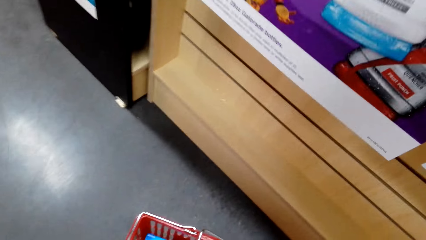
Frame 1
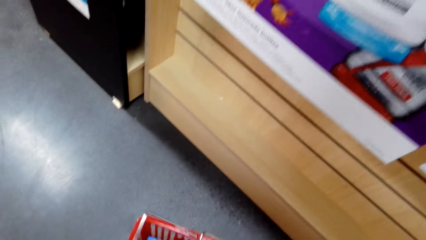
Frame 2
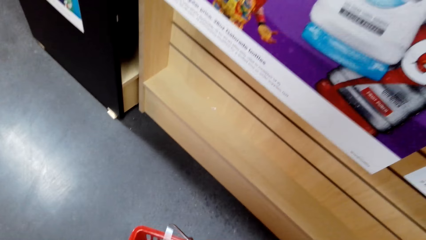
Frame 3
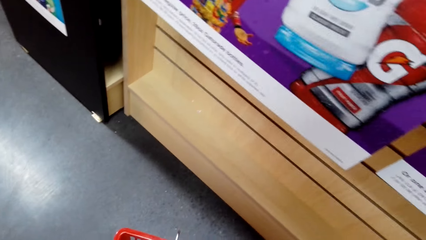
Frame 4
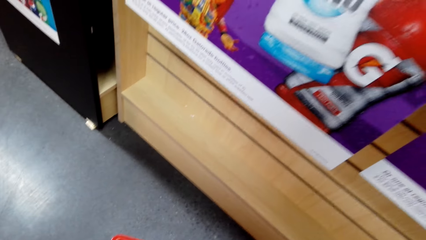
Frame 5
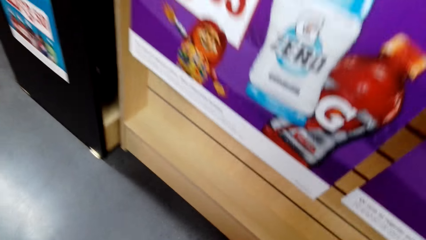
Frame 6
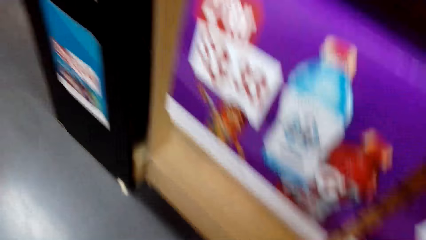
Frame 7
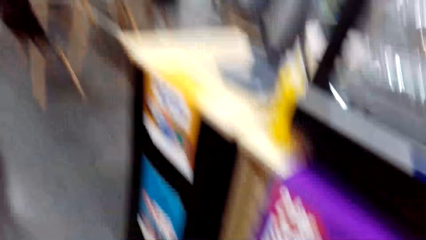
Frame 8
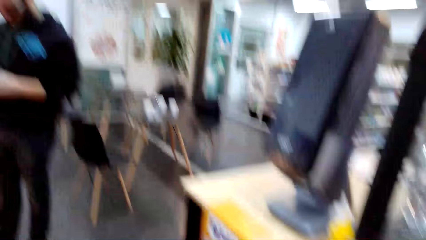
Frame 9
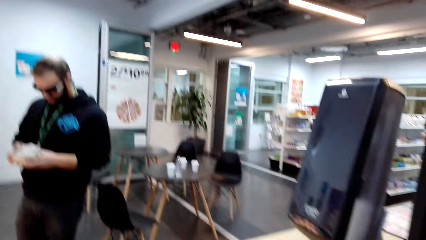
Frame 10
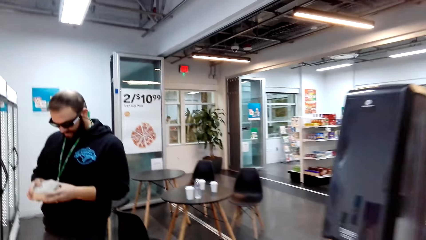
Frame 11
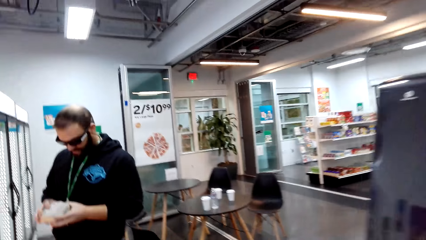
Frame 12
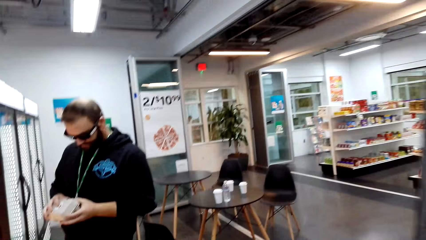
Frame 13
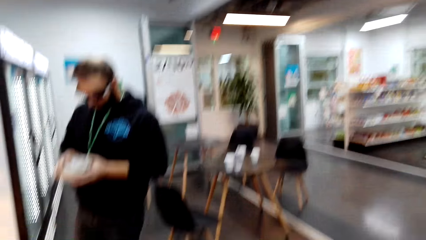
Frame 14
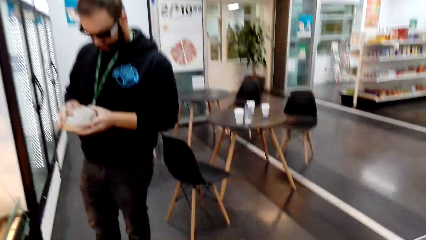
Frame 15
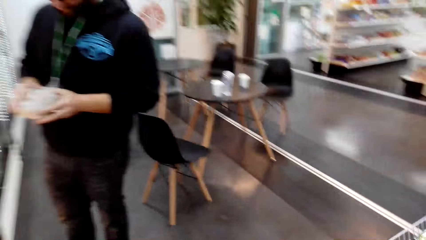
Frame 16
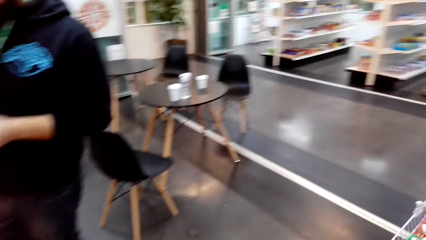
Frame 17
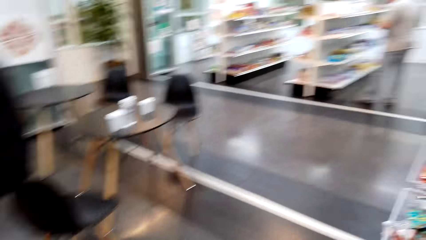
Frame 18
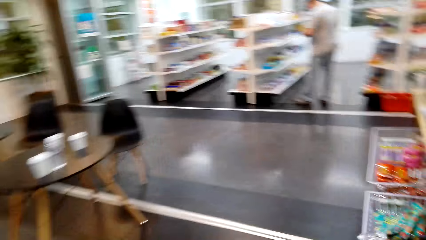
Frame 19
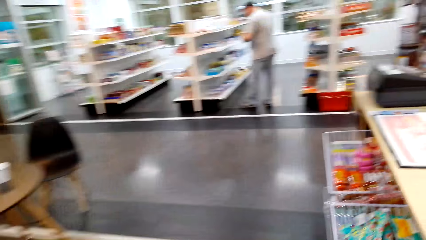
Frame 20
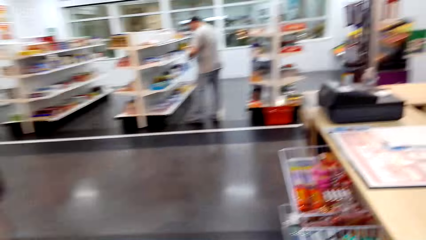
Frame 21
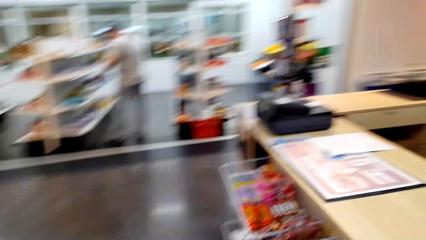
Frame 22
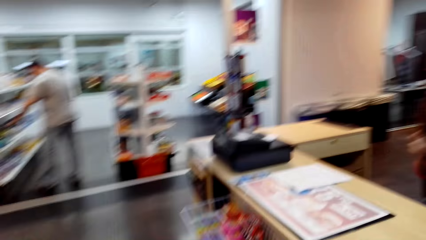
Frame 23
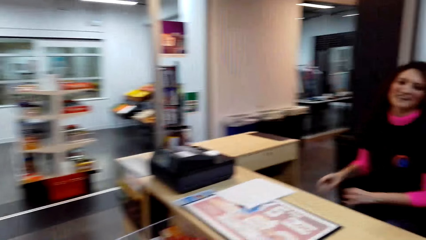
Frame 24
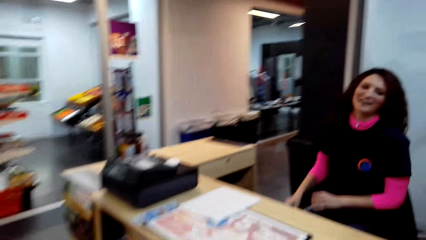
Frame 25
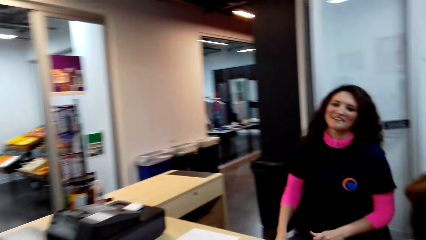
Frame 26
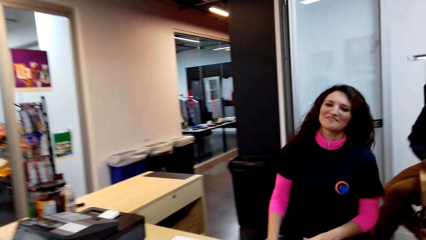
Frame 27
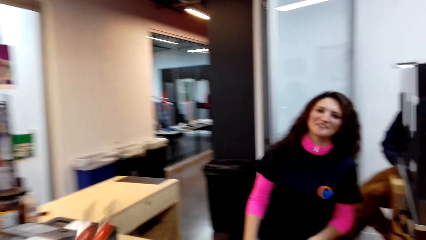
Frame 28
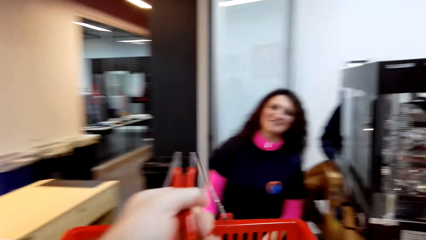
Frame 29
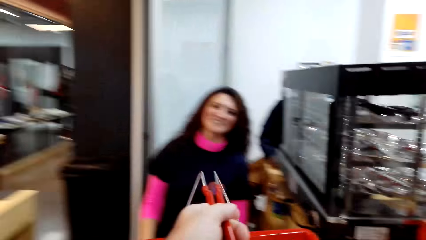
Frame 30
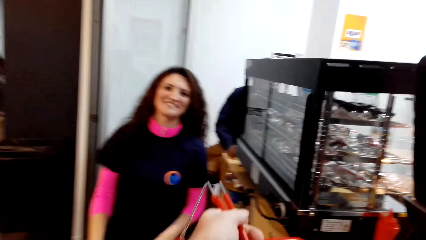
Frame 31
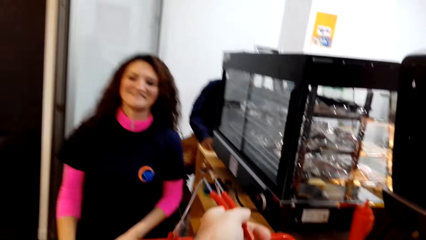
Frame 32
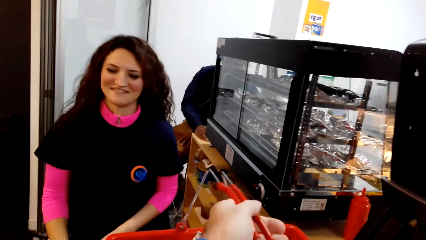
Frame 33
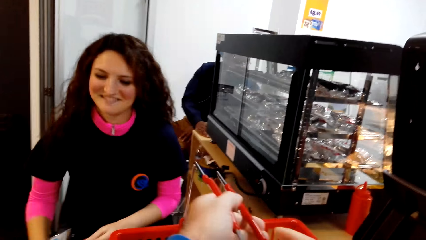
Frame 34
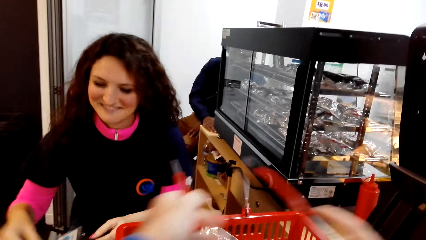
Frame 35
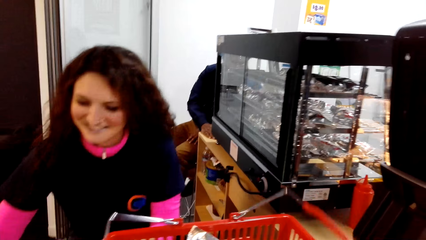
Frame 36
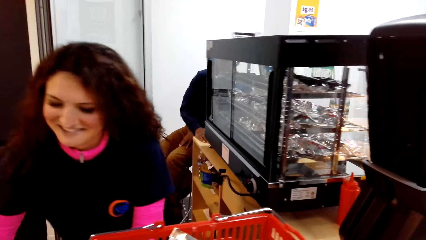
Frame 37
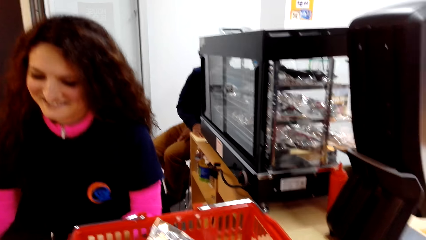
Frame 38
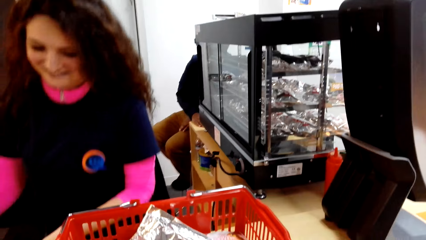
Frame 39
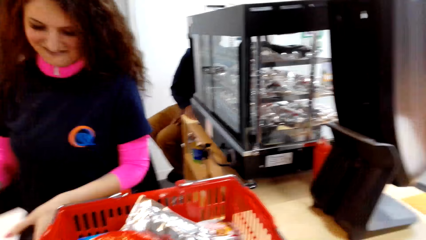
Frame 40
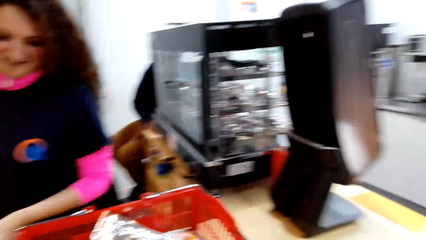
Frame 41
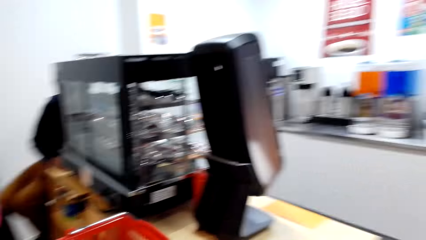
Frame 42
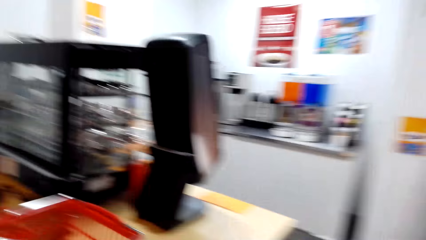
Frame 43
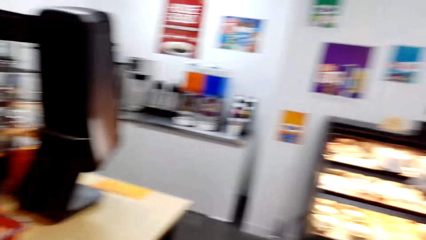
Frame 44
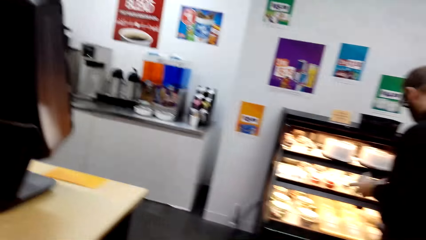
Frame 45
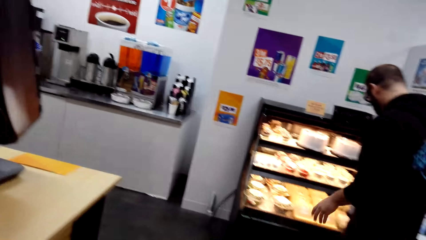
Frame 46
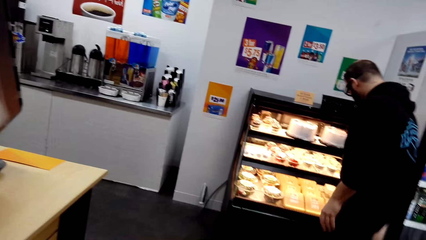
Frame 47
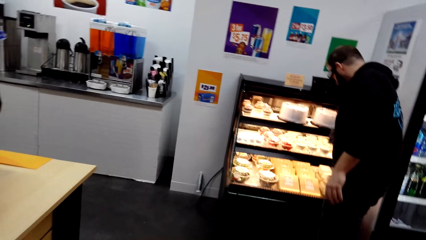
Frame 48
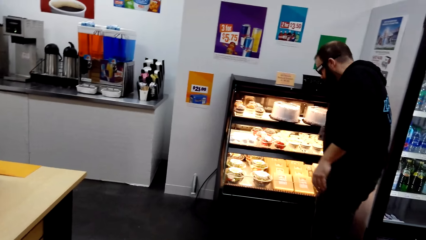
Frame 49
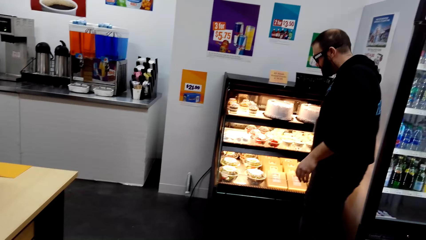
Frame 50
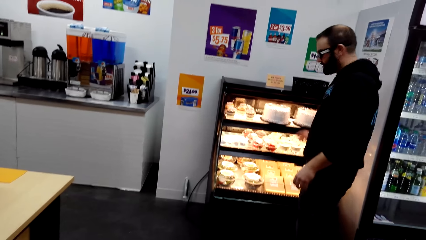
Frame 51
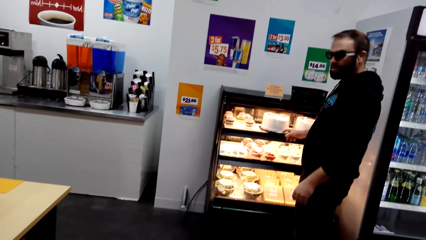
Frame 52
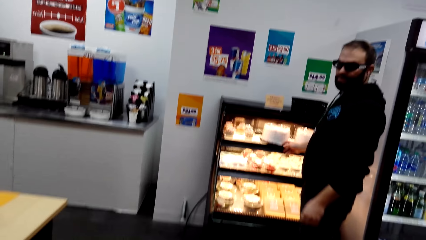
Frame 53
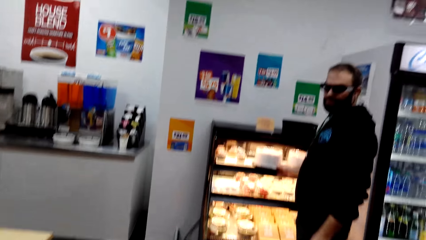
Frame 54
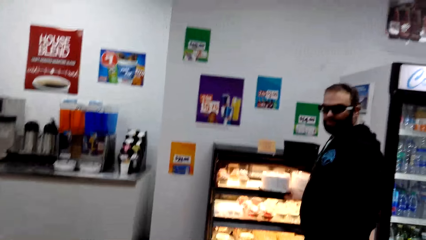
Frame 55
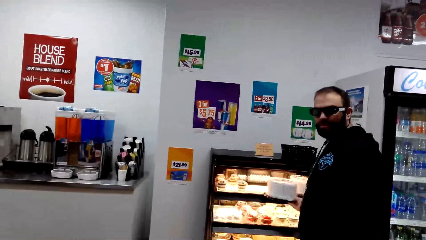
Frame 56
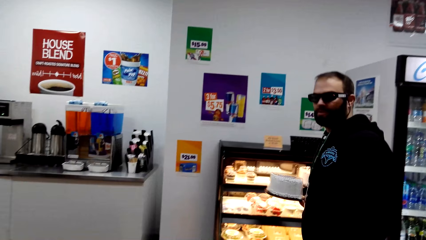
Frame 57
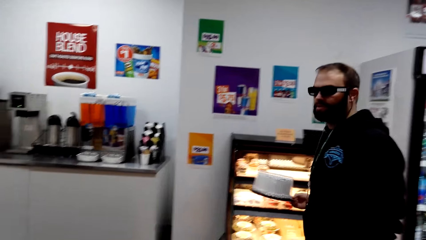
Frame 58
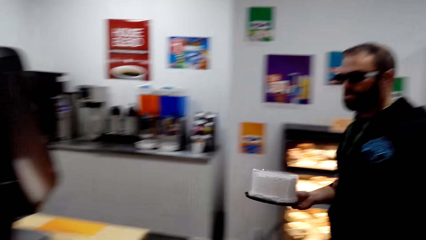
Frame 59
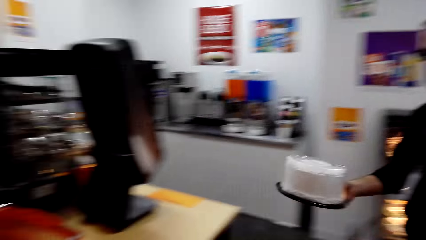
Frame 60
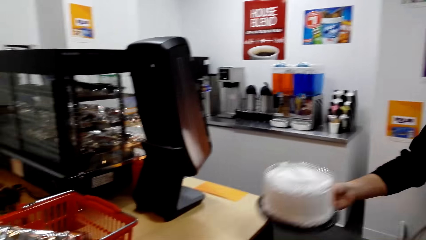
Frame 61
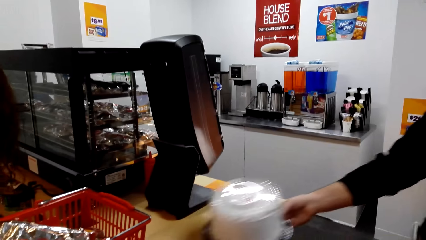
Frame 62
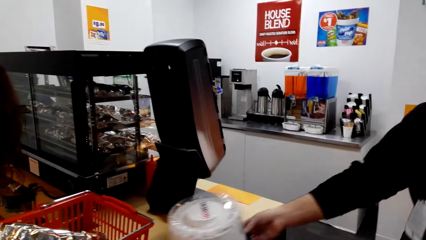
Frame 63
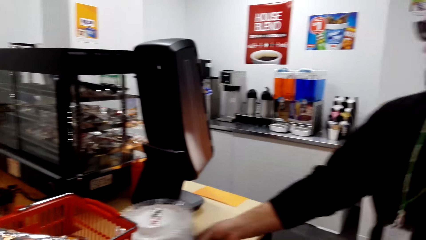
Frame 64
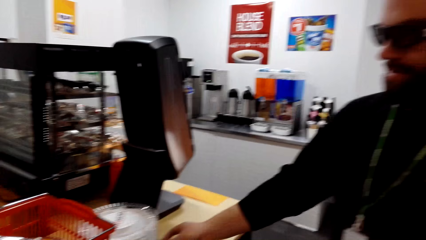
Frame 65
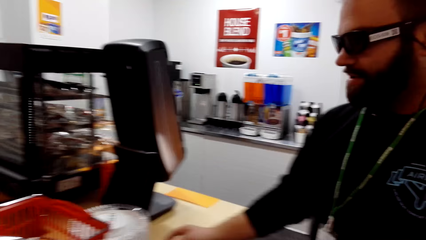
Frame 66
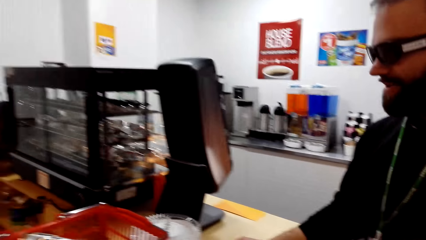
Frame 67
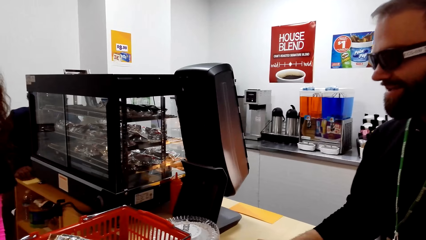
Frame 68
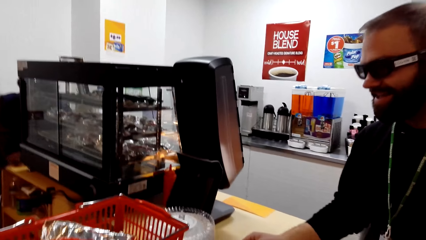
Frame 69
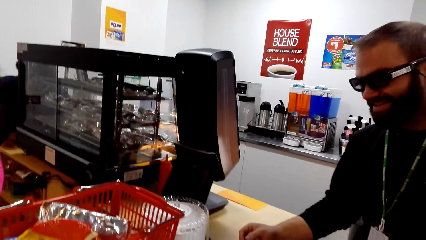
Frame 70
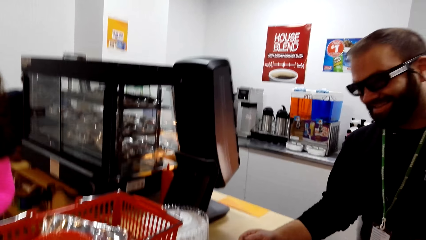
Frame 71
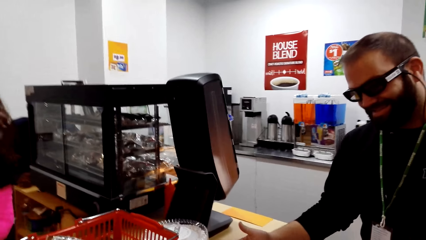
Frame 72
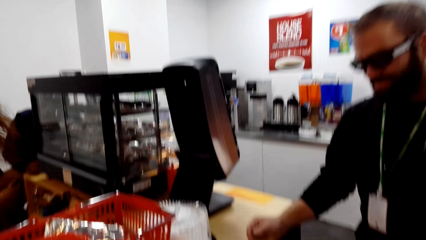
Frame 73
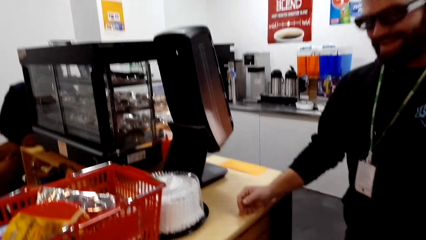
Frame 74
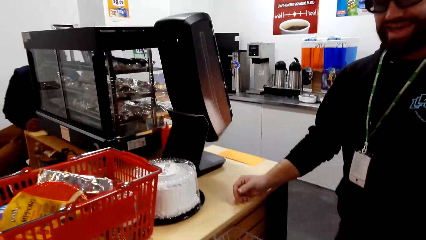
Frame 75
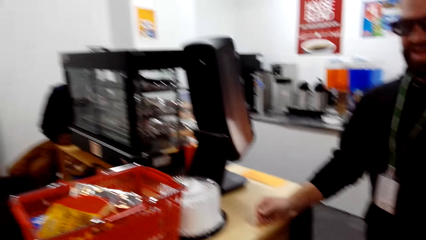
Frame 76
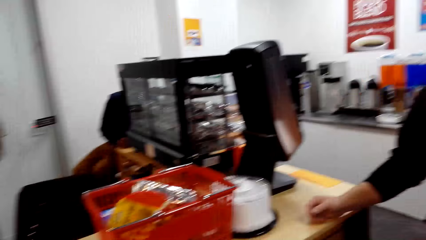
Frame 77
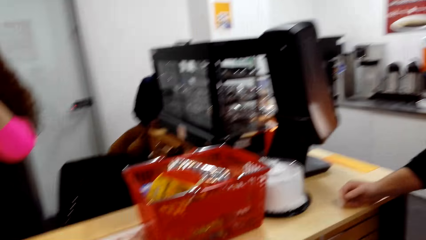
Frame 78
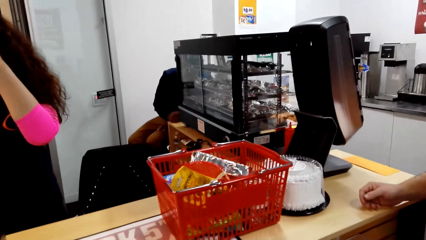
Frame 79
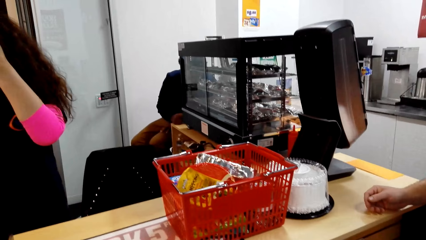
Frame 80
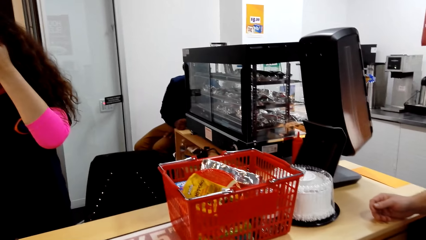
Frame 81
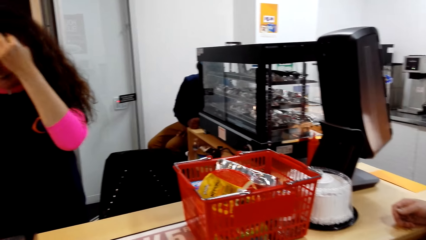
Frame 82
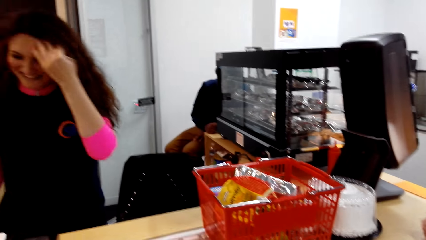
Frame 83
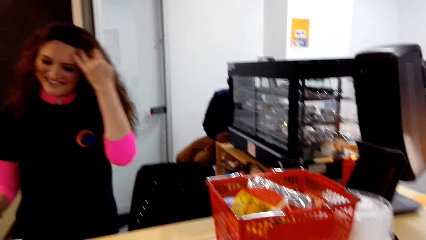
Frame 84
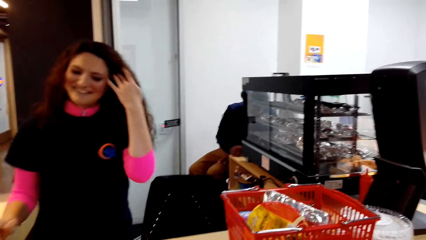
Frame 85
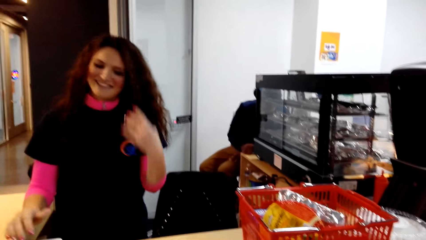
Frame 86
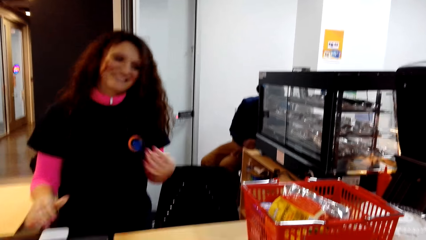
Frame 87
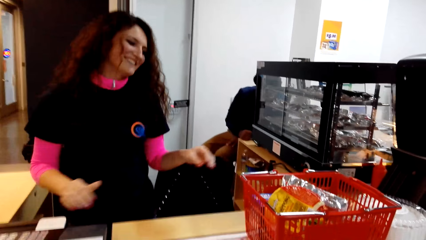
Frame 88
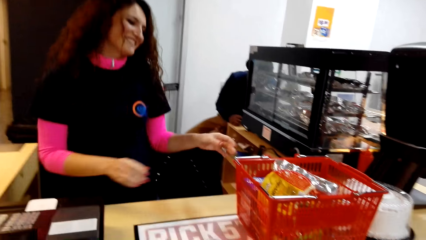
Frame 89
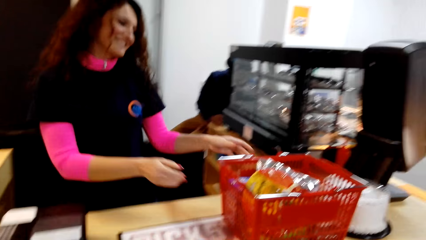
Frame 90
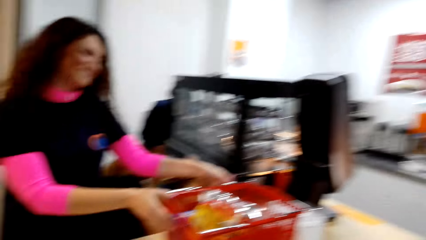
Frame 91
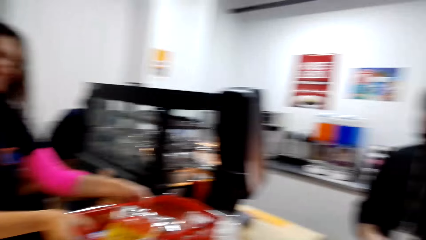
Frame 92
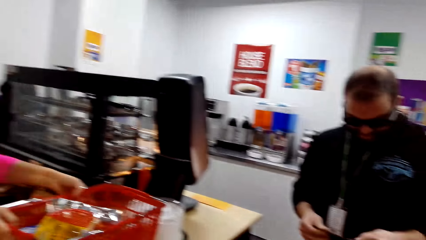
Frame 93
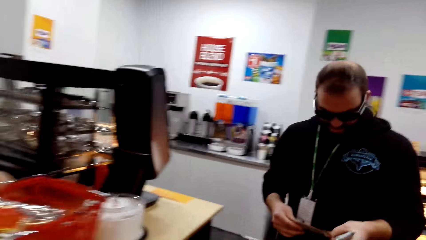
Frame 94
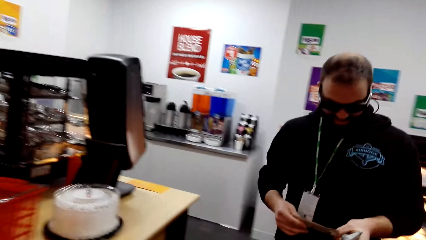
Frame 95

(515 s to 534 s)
The camera wearer moves around. They dialog with a person. A man looks at something. A lady picks up something. The camera wearer dialogues with a cashier. They put a basket on the counter. They look around the store. The man picks up something. The man puts something on the counter. The camera wearer dialogs with the person. They dialogue with the cashier. The lady lowers a hand.
